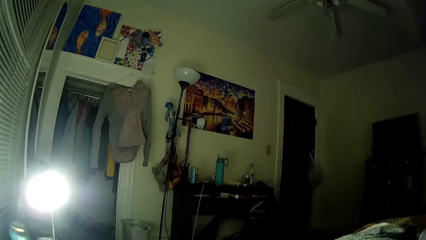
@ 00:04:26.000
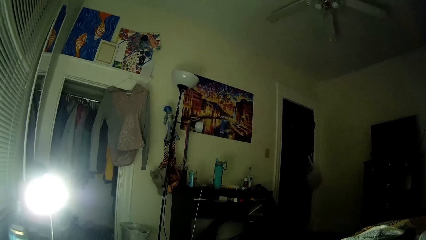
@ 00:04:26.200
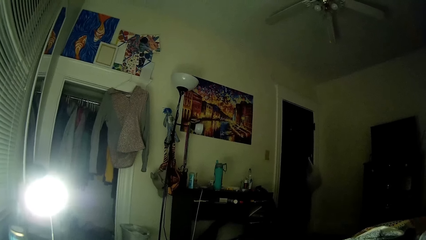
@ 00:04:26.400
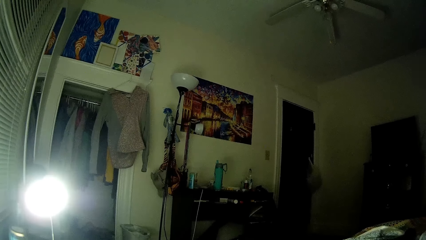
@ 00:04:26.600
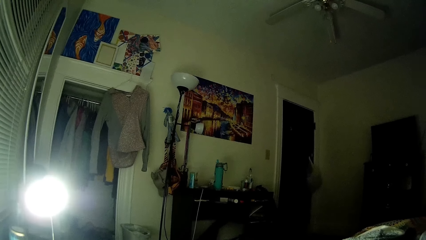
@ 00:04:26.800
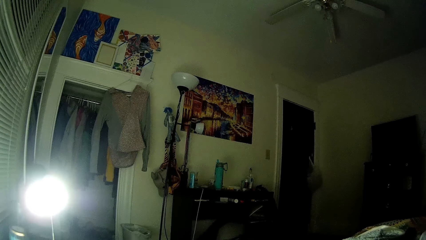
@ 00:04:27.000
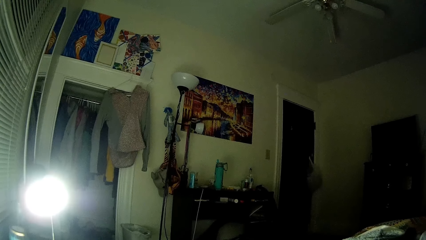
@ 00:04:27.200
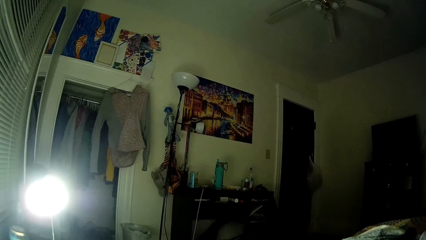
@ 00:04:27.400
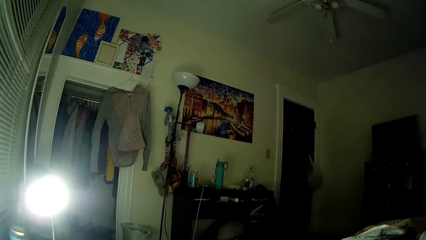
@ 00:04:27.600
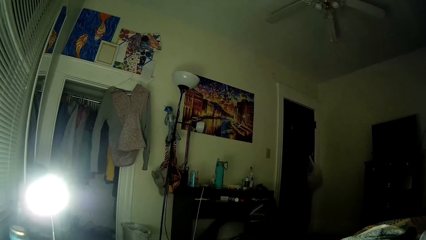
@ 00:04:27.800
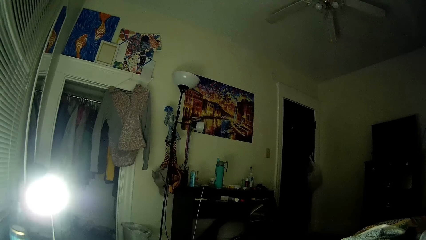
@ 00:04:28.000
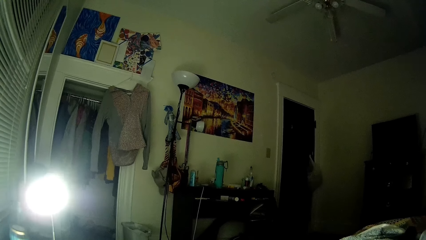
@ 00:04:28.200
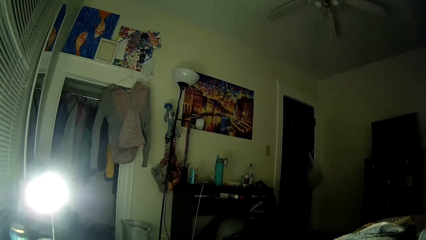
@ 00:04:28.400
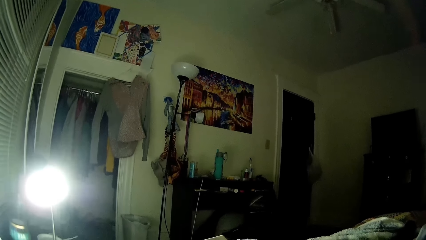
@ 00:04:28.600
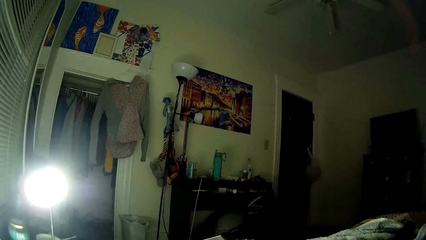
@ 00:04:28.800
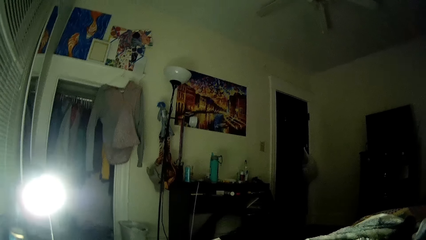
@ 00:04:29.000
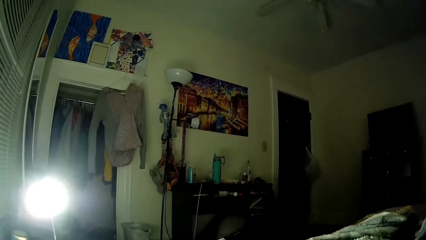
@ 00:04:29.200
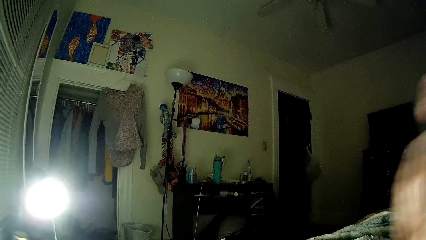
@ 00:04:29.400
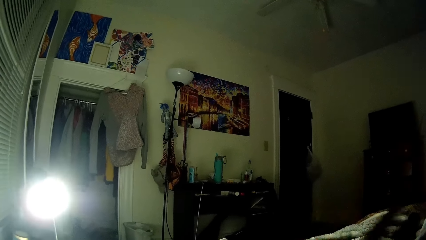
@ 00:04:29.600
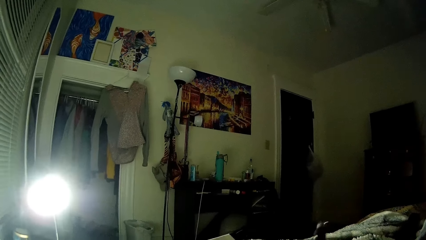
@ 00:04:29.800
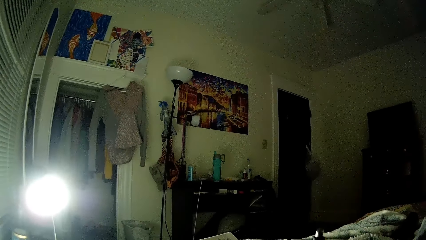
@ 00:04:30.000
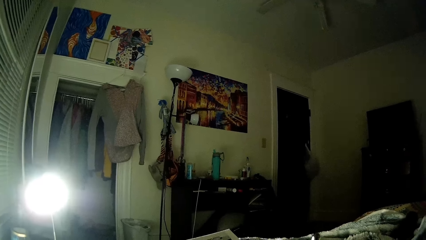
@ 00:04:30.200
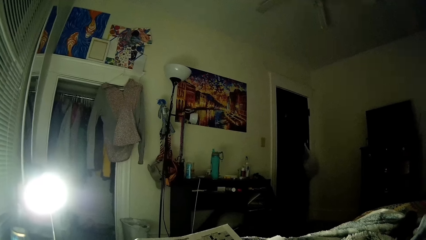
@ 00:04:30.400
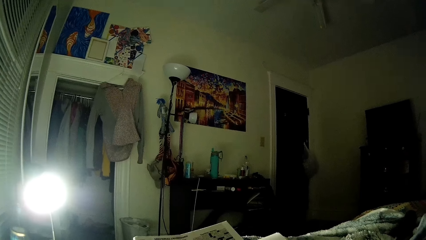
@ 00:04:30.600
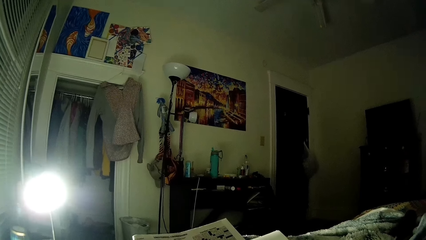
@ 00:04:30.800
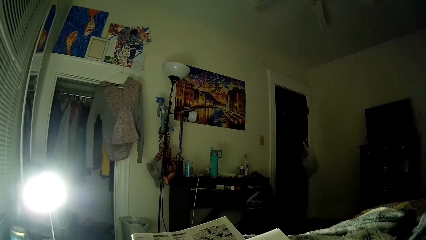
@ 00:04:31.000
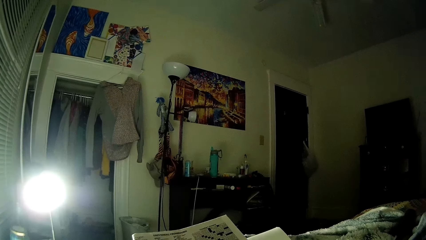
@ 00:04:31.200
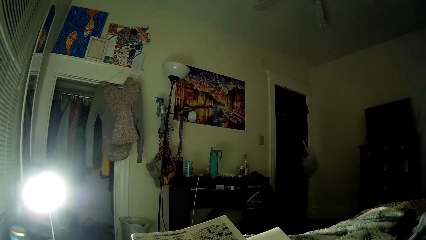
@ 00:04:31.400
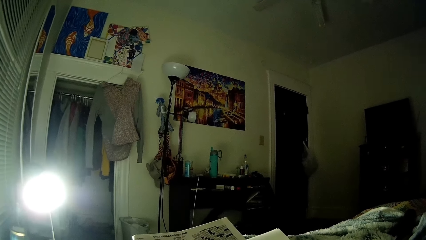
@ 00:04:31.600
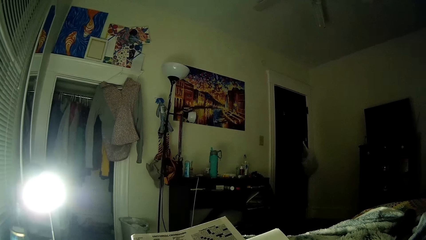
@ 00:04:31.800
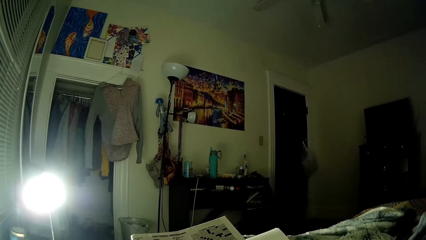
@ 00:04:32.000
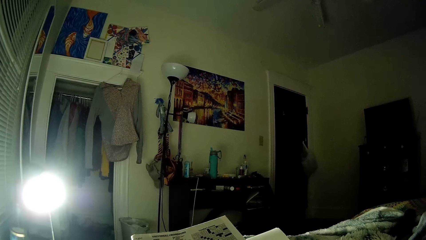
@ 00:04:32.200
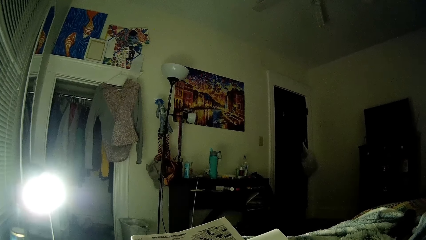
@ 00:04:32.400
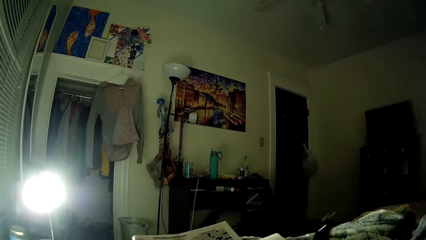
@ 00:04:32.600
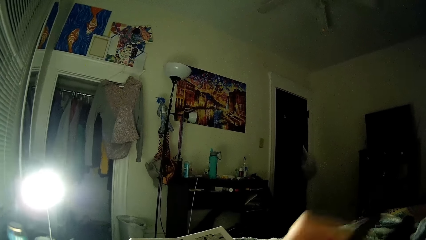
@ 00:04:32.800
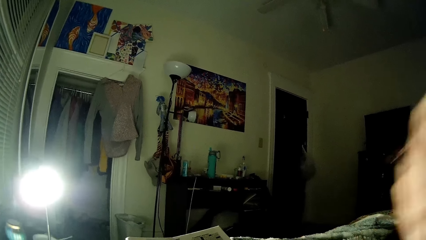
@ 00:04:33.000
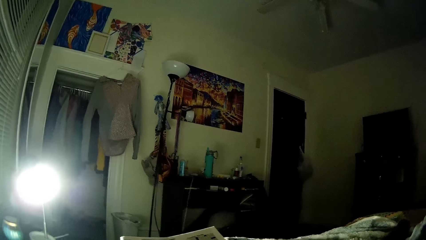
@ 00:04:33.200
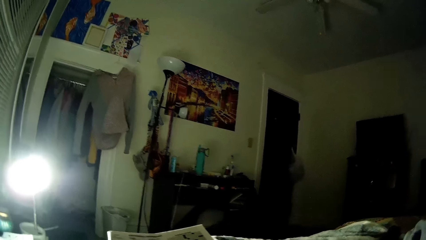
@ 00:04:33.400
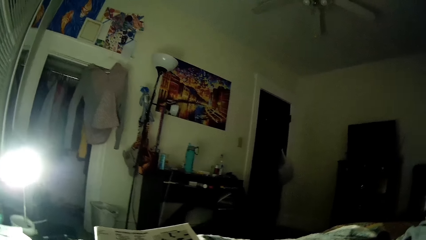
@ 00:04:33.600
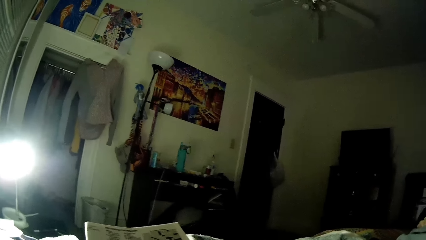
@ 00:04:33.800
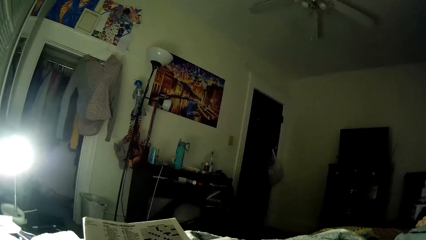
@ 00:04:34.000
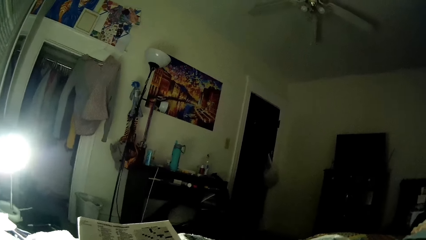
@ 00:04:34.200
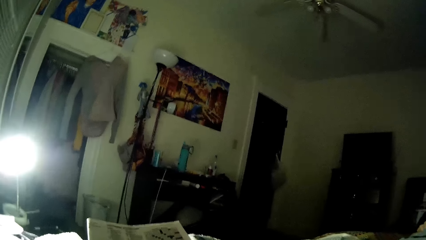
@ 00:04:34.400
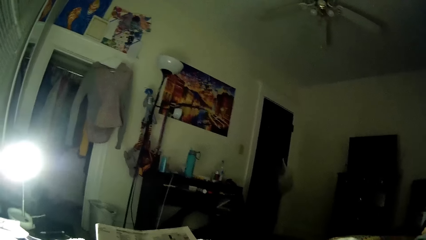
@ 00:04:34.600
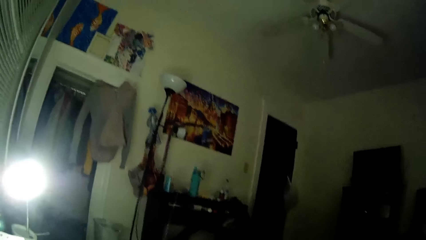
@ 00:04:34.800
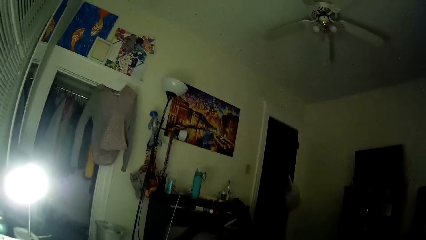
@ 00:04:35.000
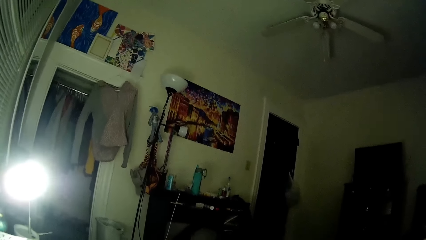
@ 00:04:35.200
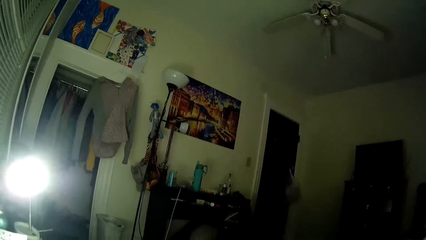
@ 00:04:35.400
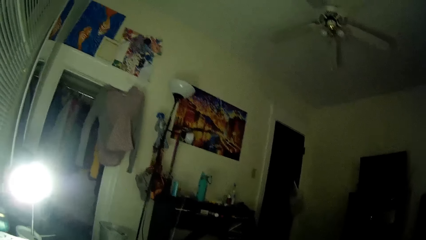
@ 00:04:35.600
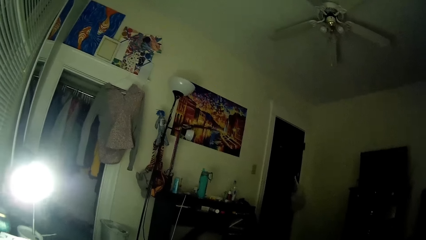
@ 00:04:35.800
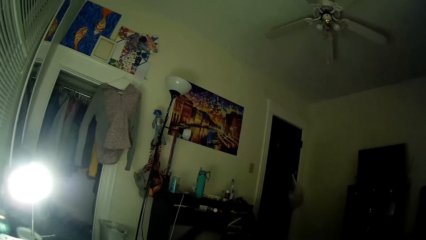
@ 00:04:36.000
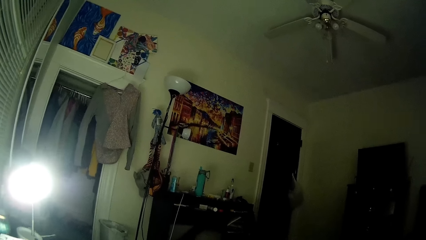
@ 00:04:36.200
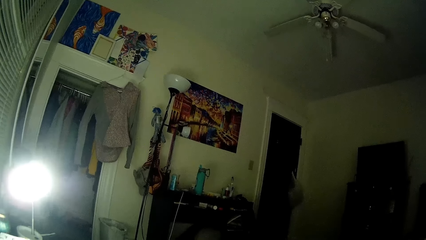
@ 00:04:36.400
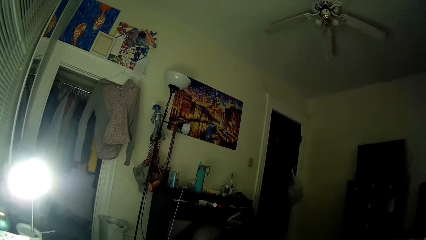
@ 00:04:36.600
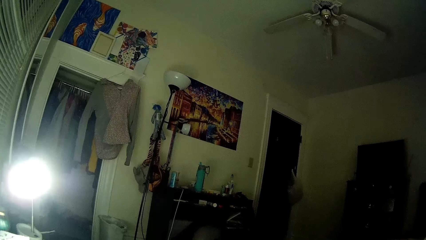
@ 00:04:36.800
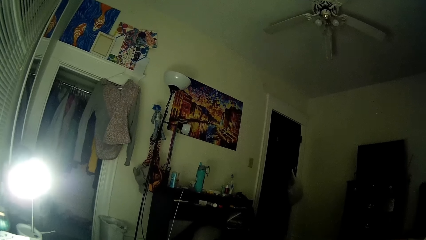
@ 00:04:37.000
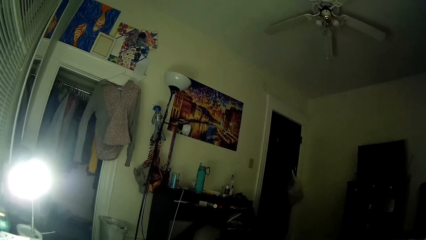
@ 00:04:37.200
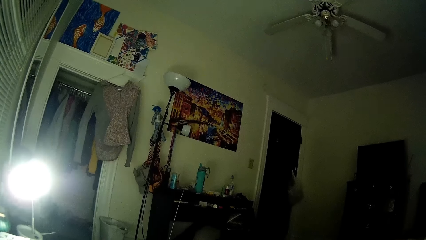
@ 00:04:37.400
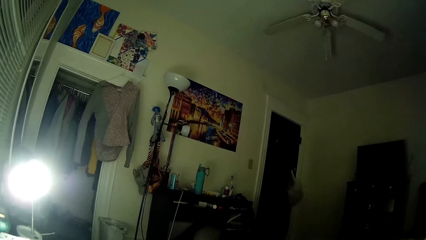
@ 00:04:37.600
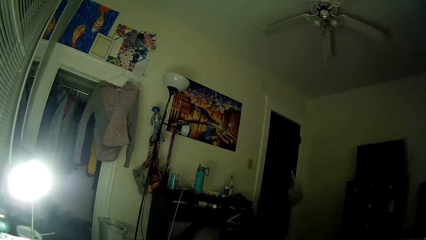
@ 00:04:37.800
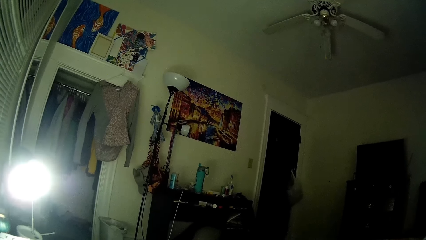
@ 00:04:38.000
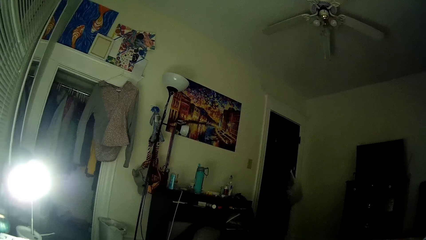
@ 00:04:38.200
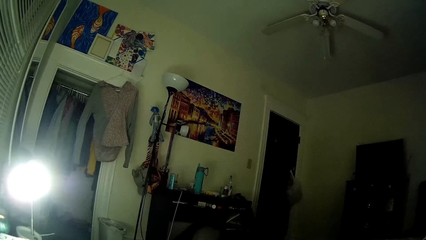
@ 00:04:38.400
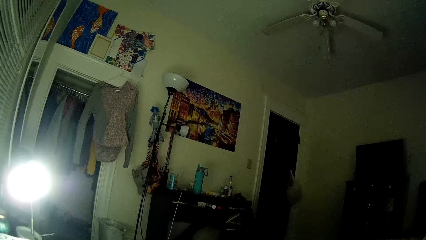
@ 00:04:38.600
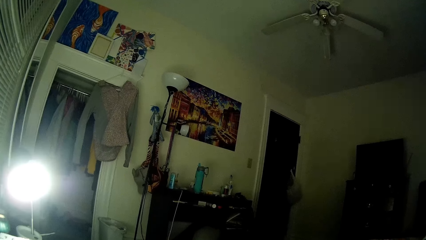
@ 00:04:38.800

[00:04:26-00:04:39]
The camera wearer writes on the book with the pen. She touches her head with her right hand. She reads the books.
